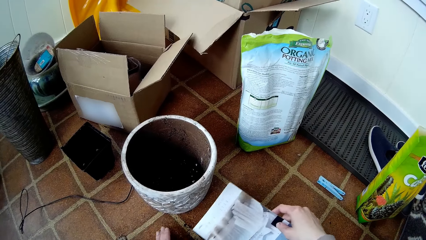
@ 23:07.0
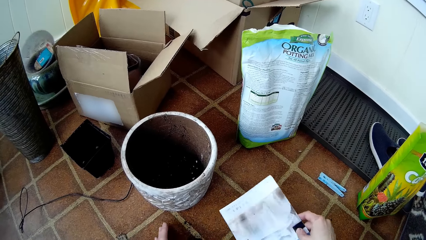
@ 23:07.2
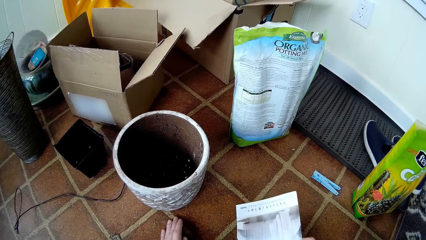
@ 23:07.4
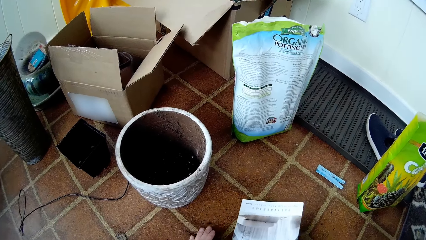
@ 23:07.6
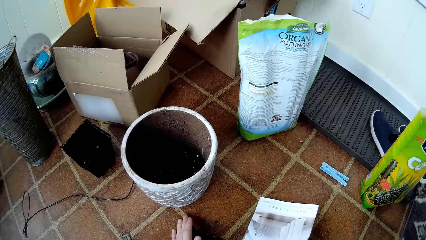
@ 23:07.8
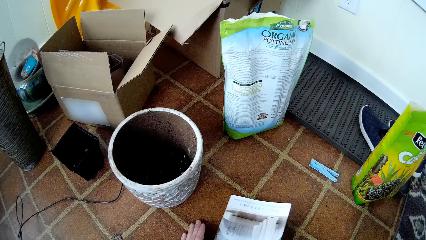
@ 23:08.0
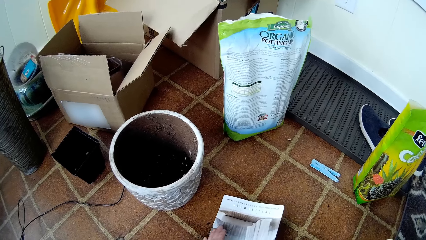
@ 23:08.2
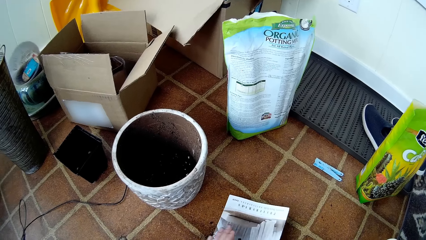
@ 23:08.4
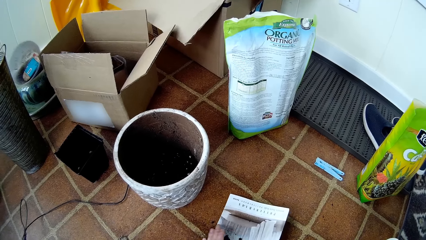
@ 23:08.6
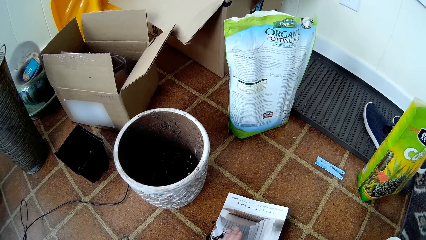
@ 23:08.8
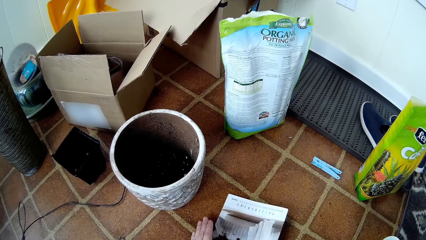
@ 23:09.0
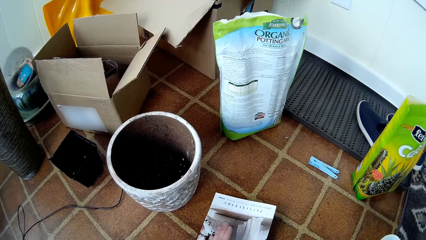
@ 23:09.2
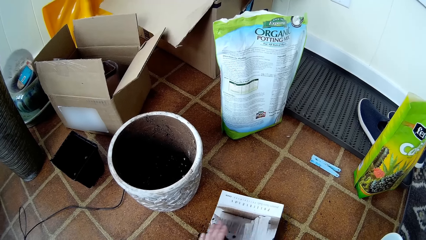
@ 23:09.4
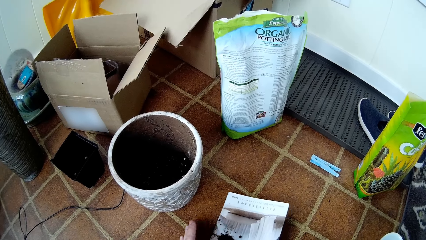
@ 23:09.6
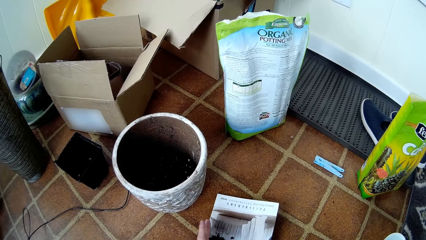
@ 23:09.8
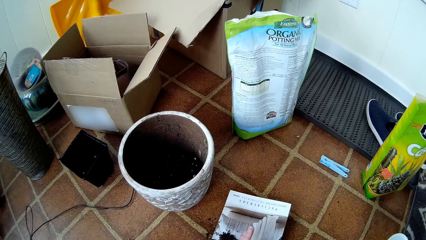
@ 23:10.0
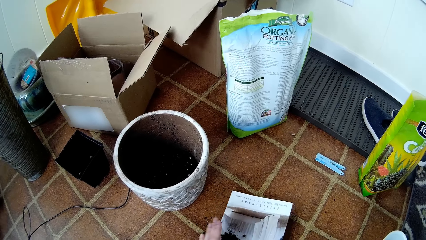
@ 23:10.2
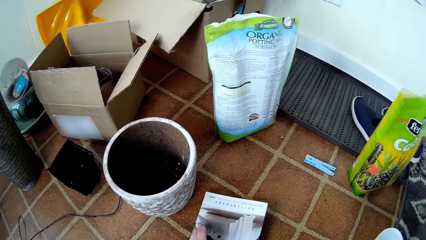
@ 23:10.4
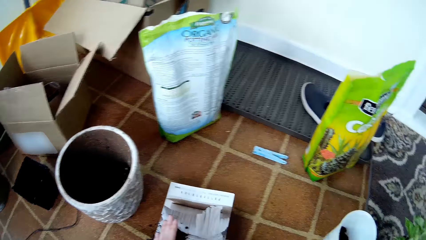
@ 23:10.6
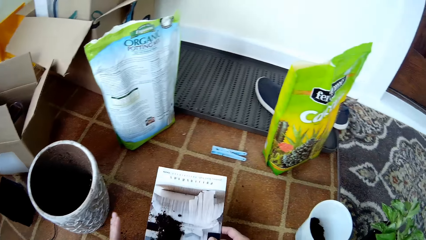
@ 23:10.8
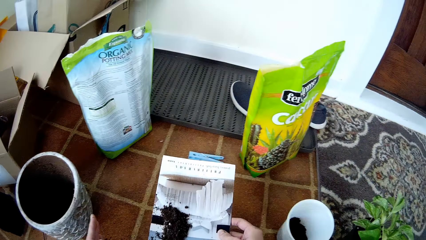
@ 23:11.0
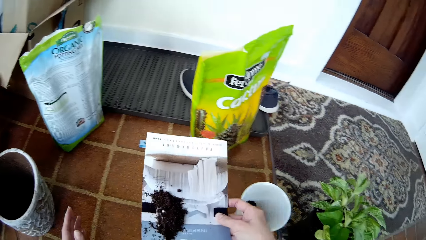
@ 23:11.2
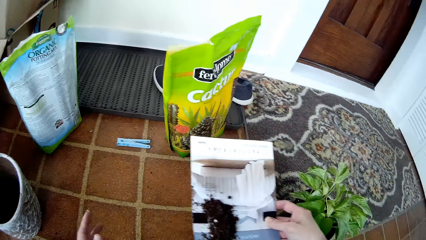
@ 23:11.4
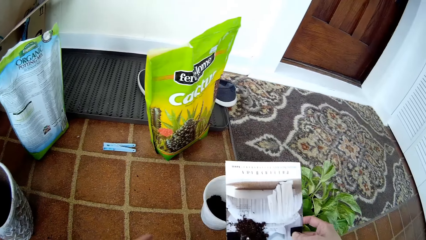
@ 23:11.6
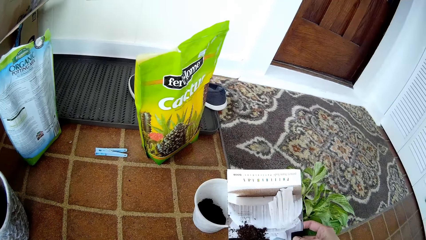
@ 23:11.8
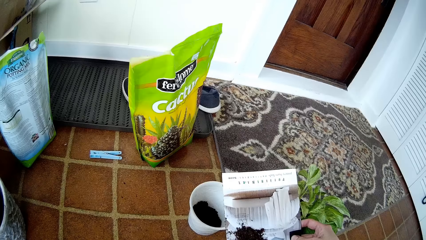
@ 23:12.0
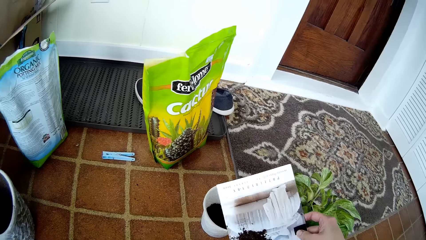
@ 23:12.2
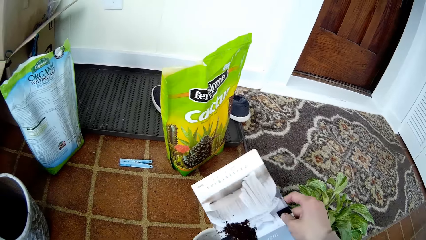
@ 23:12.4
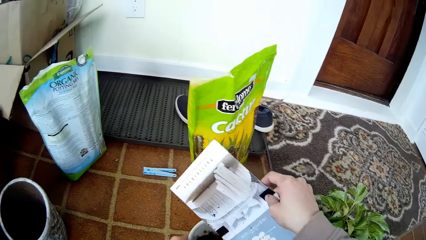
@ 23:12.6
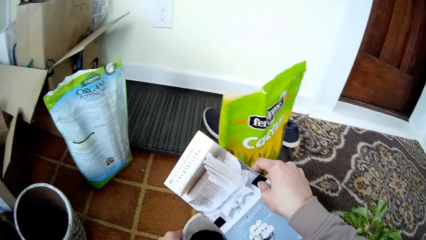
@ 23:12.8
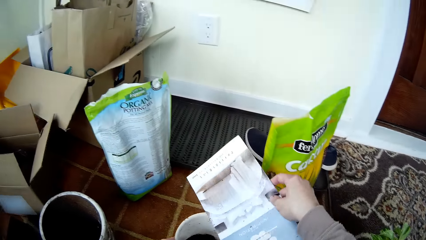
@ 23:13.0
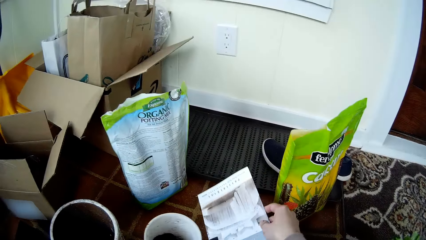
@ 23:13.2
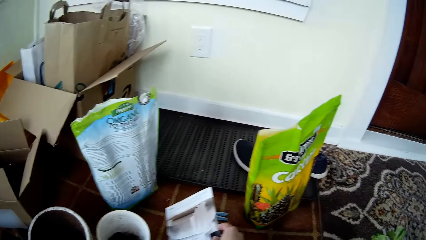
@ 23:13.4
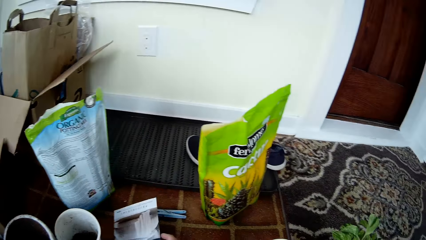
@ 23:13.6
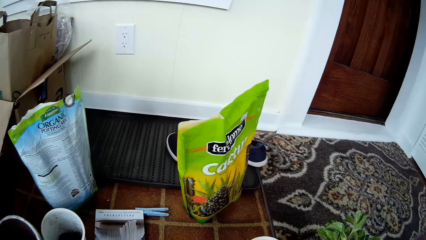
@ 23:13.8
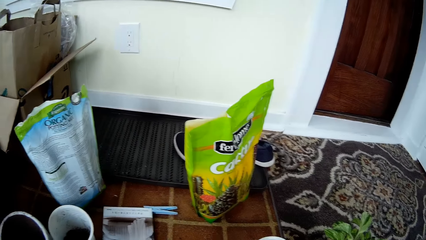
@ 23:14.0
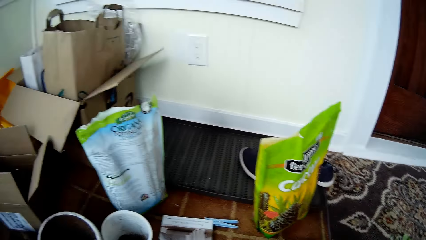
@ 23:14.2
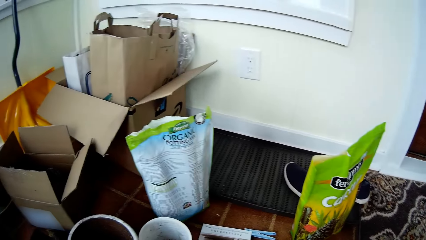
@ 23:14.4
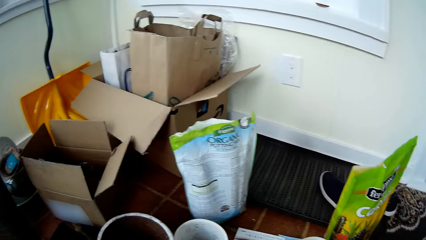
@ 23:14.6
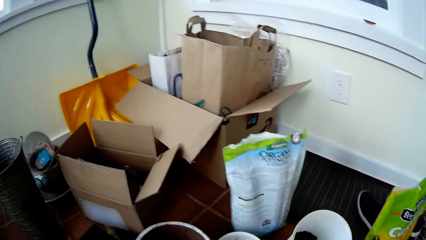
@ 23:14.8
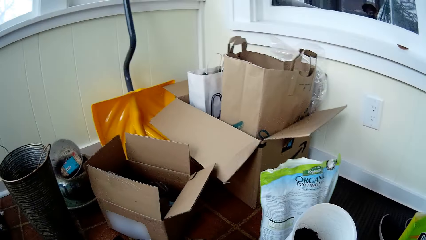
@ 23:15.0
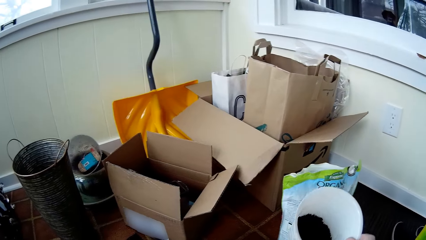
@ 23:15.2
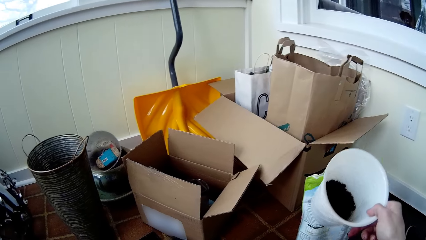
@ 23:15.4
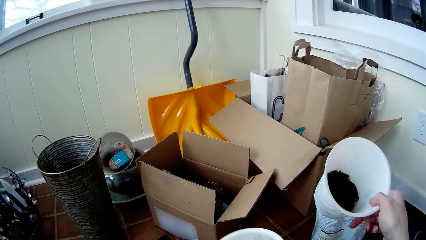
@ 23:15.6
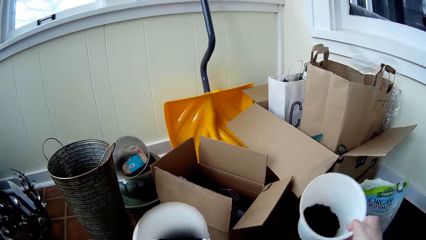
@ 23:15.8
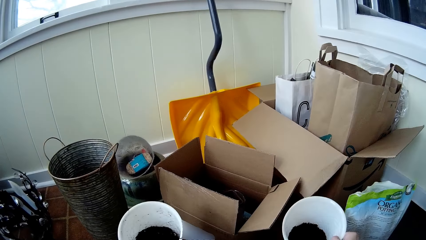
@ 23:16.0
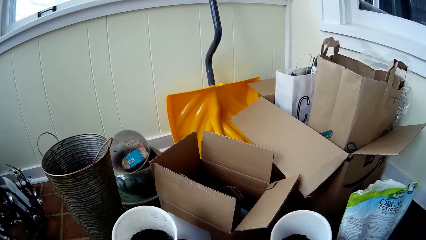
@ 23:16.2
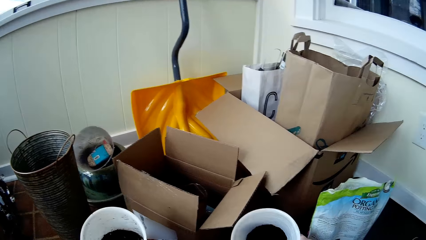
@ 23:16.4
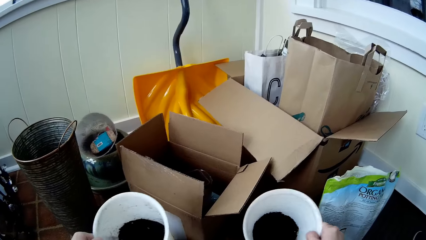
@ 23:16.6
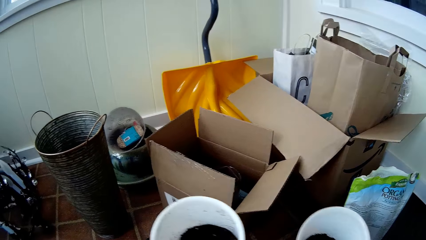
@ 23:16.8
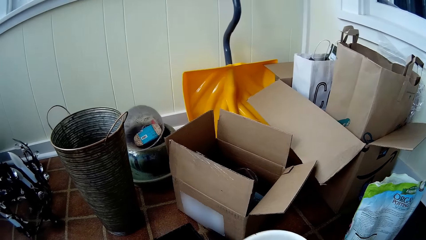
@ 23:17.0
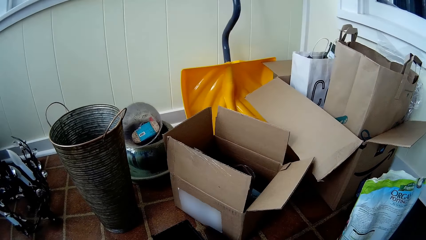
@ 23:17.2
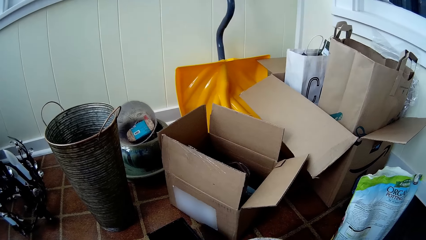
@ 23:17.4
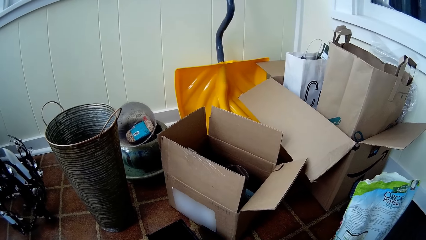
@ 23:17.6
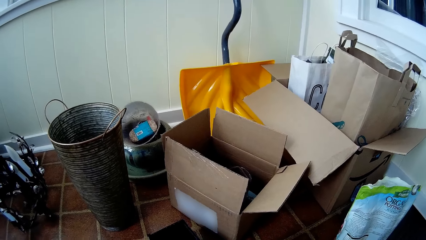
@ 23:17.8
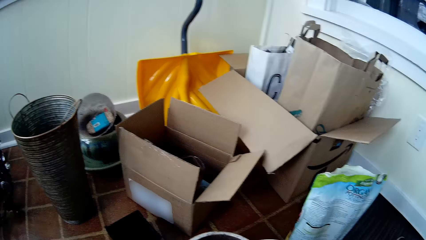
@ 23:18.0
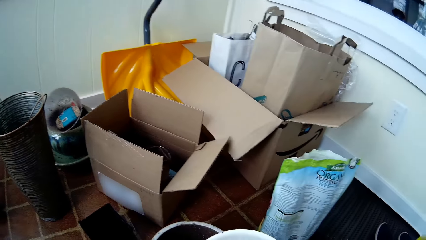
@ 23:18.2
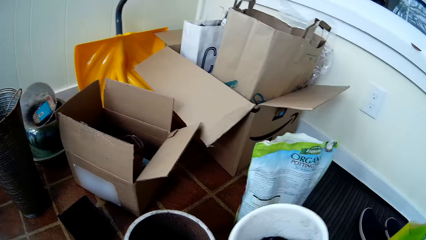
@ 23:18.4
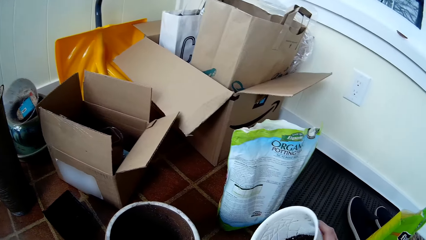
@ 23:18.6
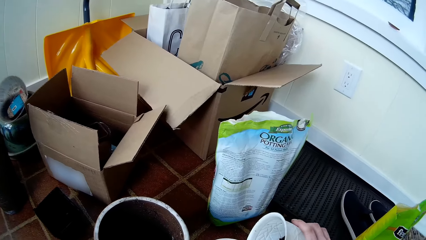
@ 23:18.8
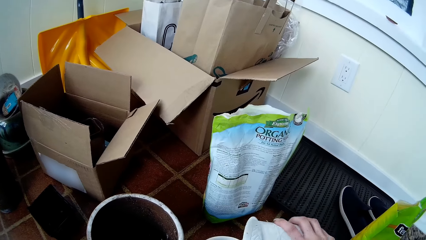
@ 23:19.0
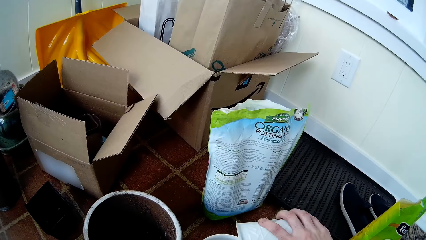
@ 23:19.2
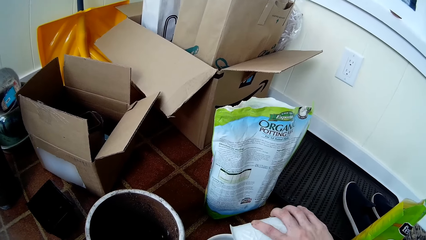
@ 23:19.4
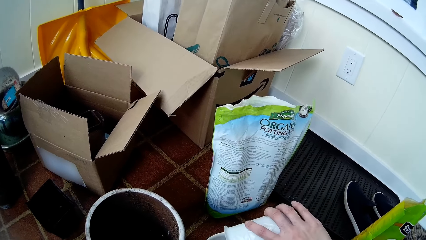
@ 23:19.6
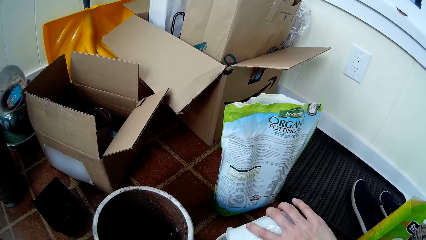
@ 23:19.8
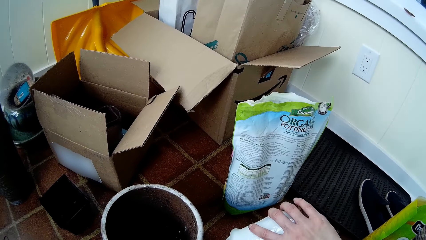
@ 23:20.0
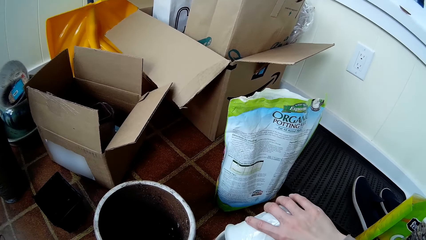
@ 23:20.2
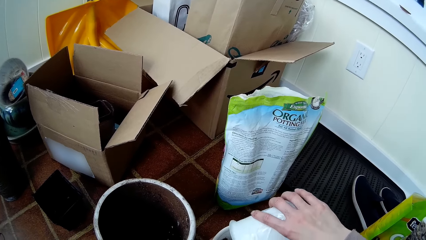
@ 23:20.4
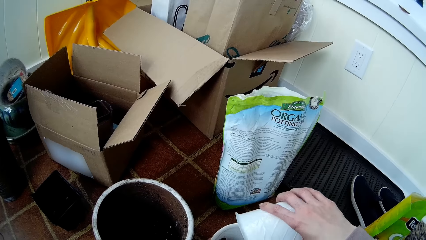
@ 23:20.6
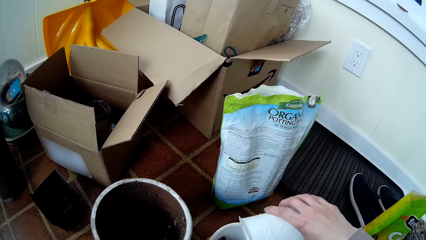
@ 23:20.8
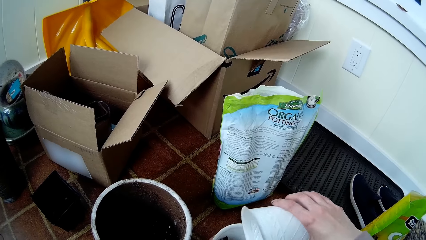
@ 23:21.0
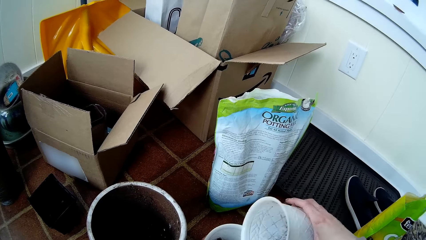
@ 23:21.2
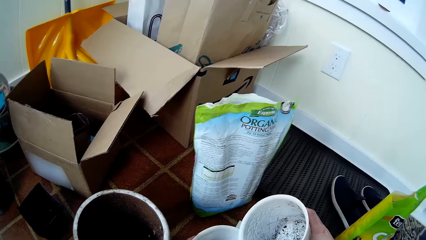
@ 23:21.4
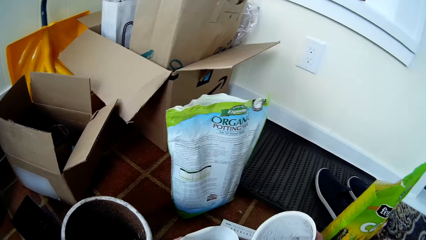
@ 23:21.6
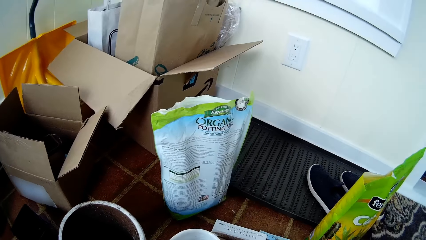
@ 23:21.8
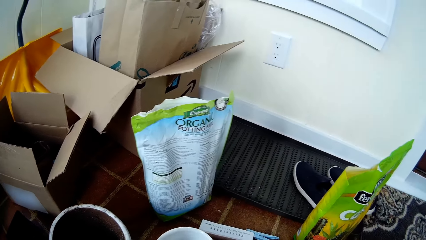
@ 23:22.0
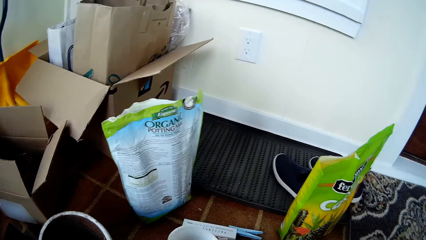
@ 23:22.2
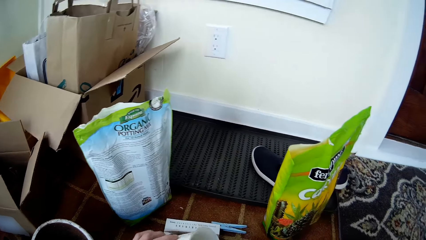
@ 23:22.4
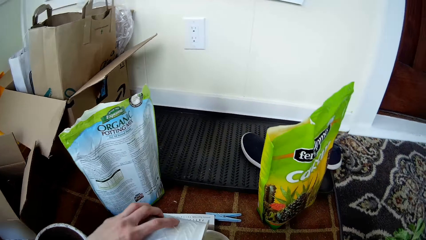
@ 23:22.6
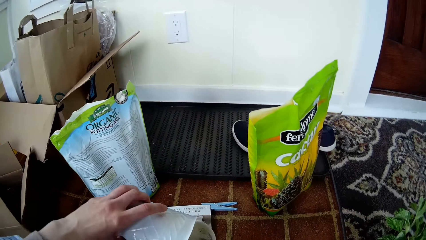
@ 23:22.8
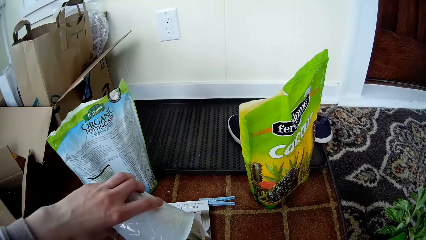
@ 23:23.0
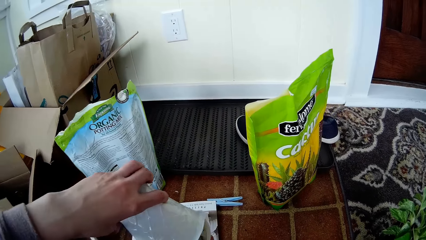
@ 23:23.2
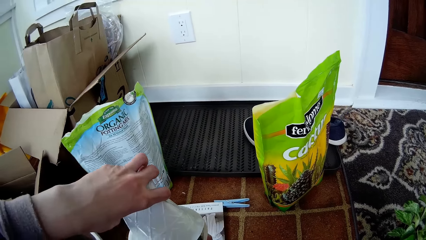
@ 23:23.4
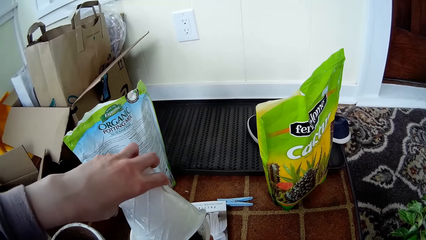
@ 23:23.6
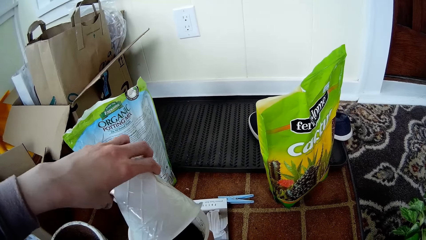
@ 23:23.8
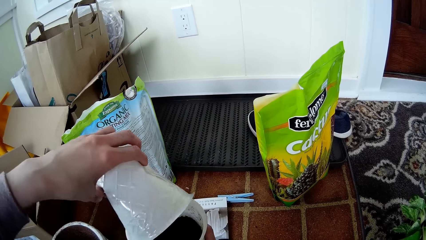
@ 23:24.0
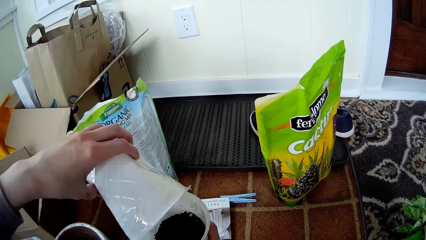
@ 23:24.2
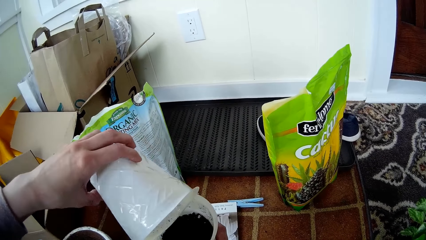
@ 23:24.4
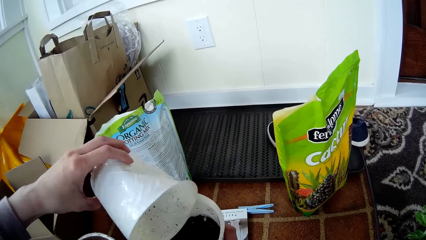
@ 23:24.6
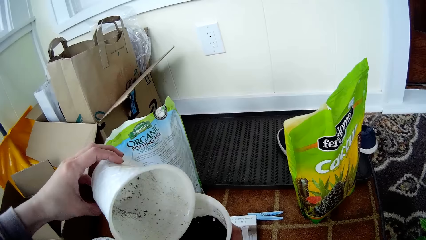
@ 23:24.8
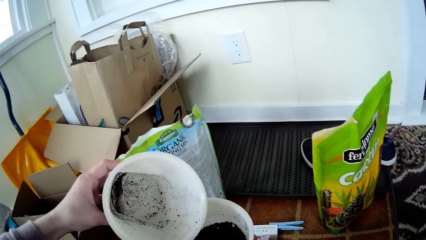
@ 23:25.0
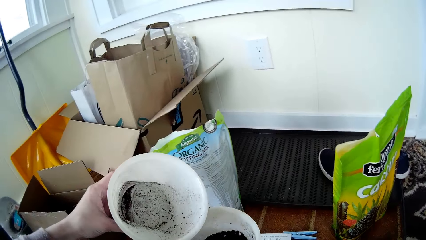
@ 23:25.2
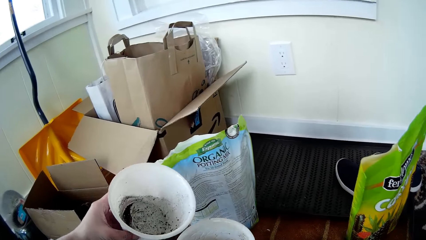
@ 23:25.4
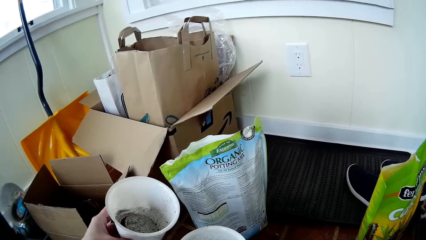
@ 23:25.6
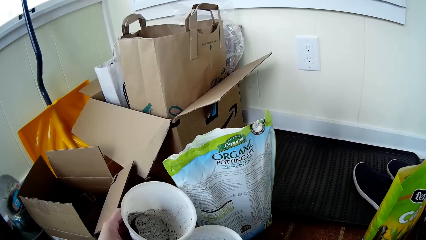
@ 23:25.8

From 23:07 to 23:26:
The camera wearer pushes the soil on the table into the hard paper on her right hand. She picks up the hard paper with the soil from the table with her right hand. She pours the soil on the hard paper into the white cup or container with her right hand. She picks up the white cup from the table with her left hand. She drops the hard paper on the table with her right hand, and drops the white cup on the table with her left hand. She picks up the containers. She places two white cups containing soil on the table with both hands. She mixes soil in the containers. She pours soil from the second white cup into the first white cup with her right hand. She pours soil from the first white cup into the second cup with her left hand.
